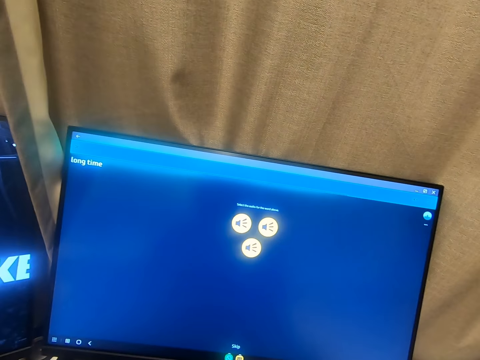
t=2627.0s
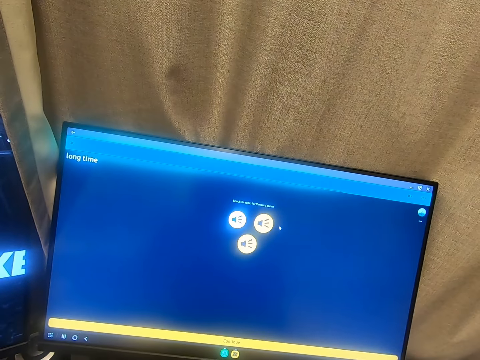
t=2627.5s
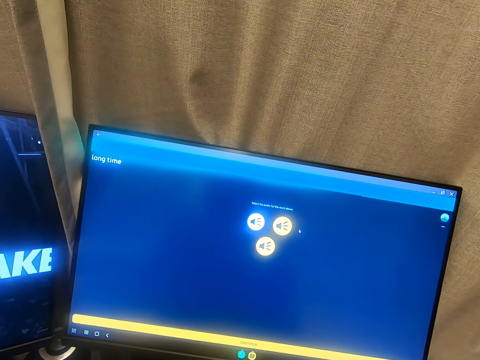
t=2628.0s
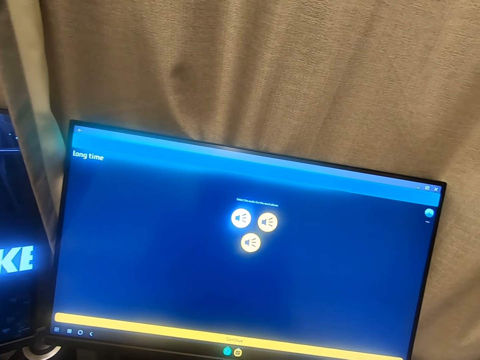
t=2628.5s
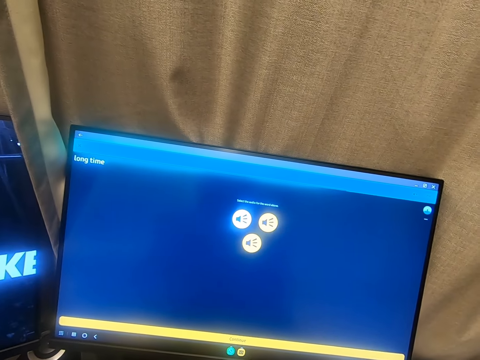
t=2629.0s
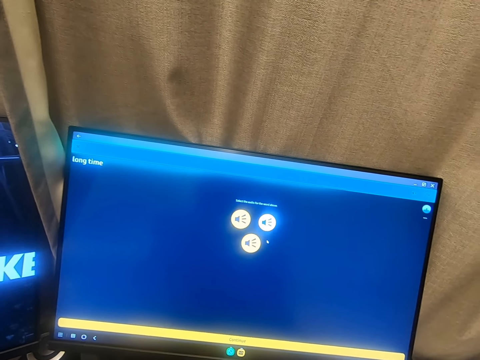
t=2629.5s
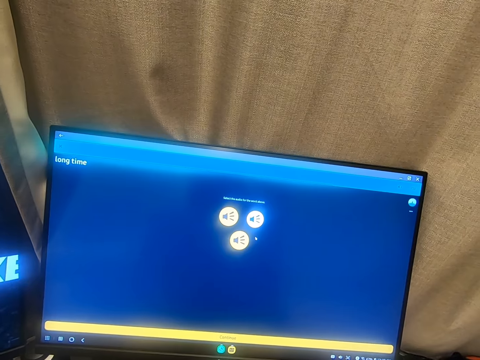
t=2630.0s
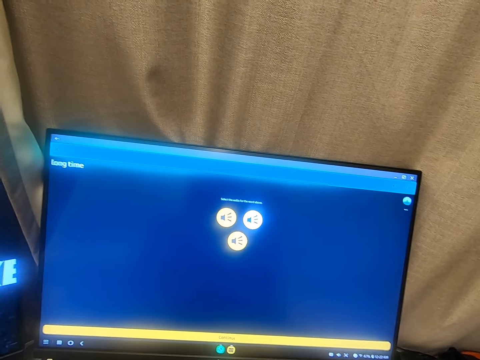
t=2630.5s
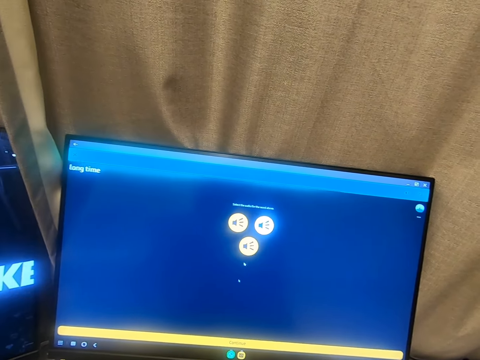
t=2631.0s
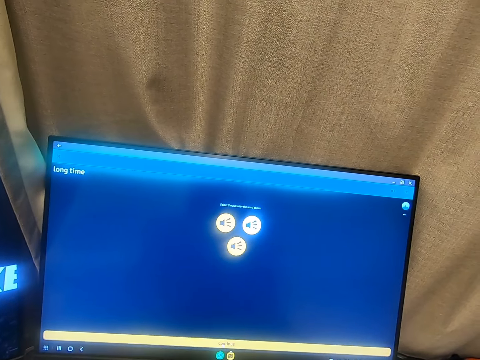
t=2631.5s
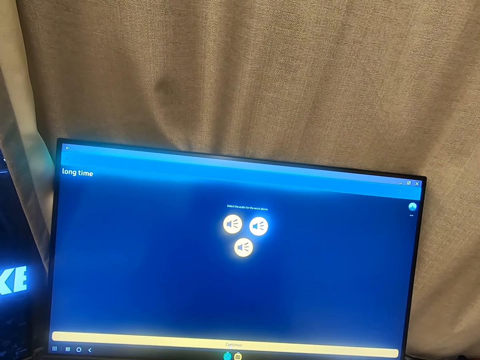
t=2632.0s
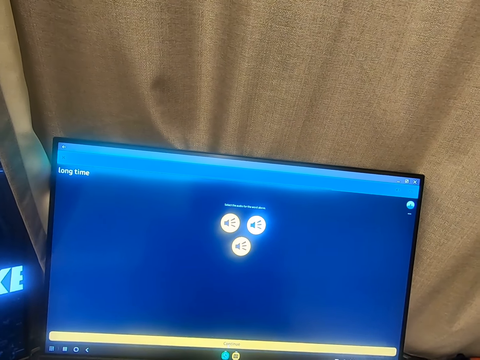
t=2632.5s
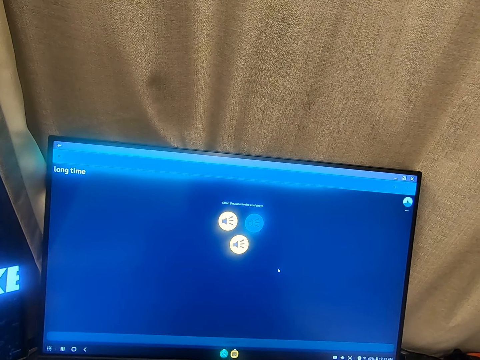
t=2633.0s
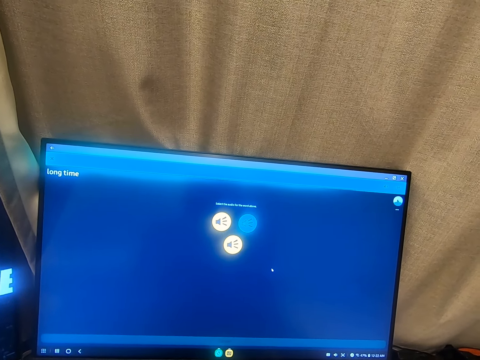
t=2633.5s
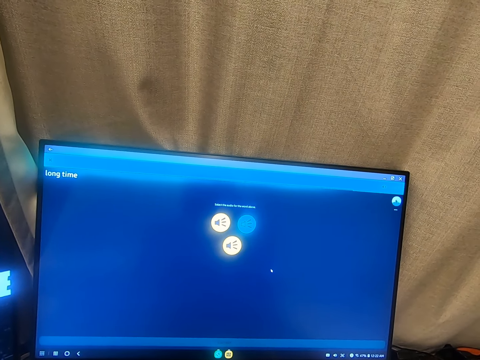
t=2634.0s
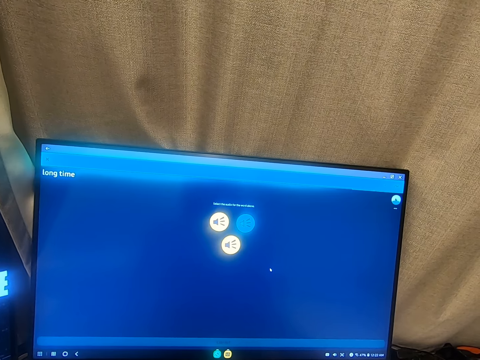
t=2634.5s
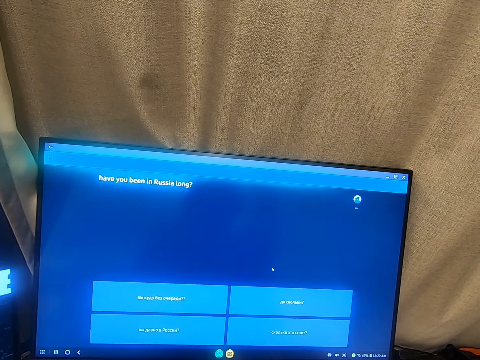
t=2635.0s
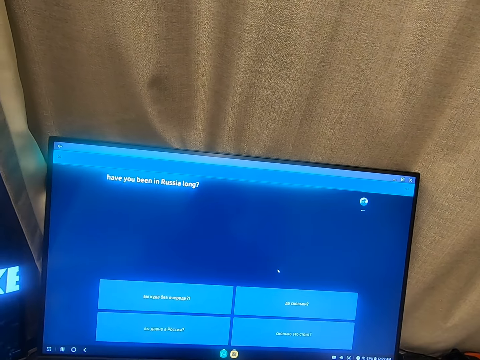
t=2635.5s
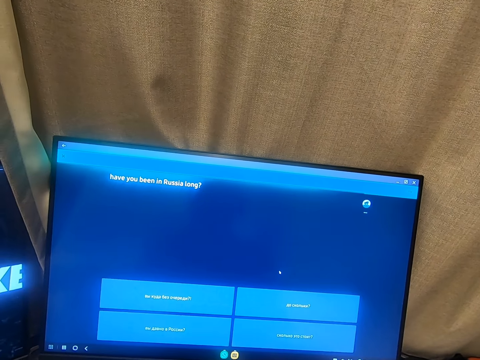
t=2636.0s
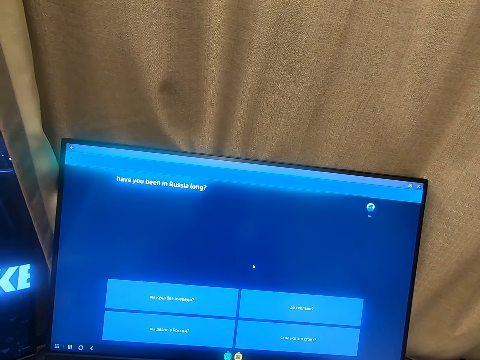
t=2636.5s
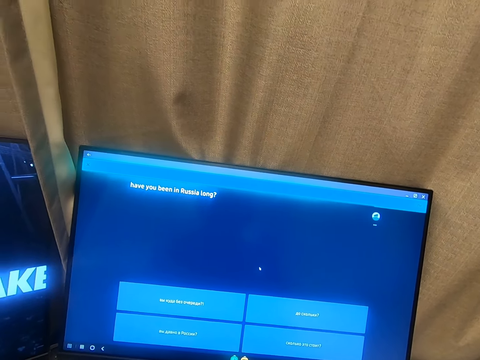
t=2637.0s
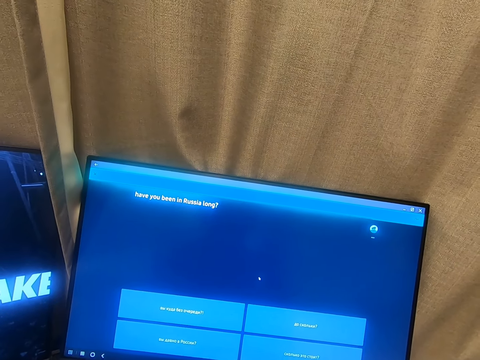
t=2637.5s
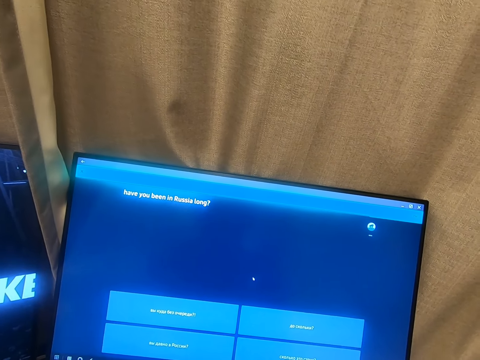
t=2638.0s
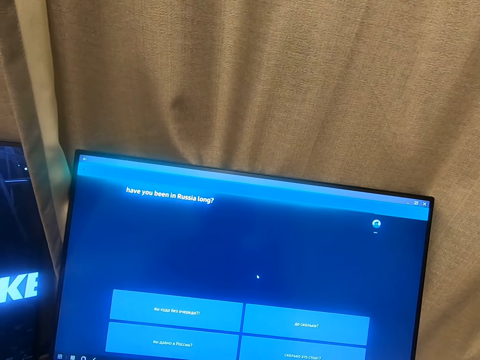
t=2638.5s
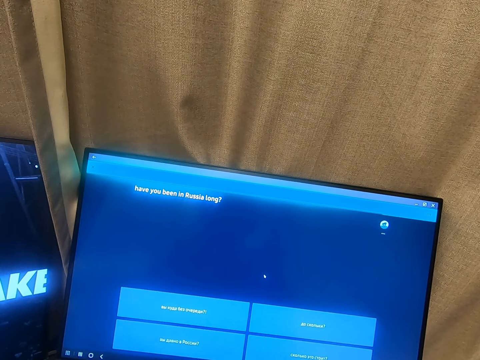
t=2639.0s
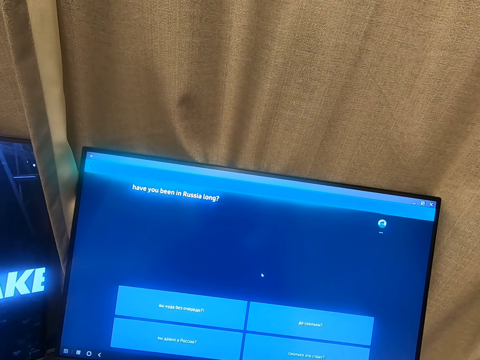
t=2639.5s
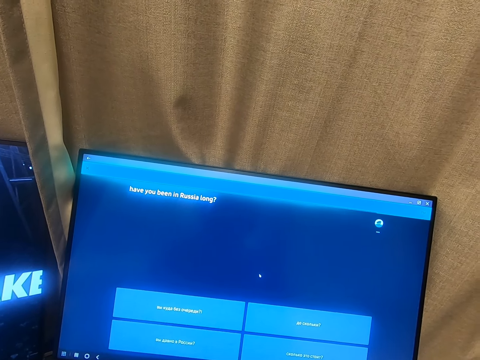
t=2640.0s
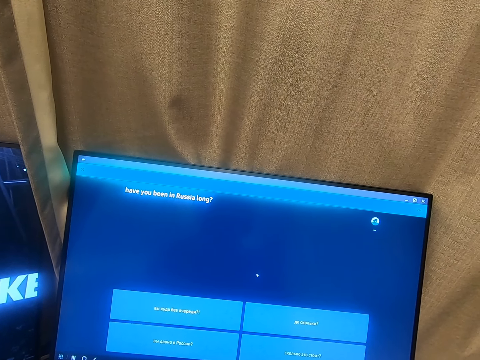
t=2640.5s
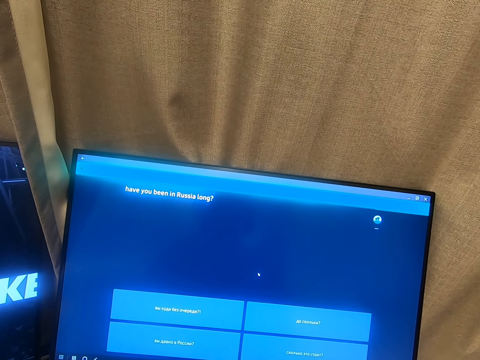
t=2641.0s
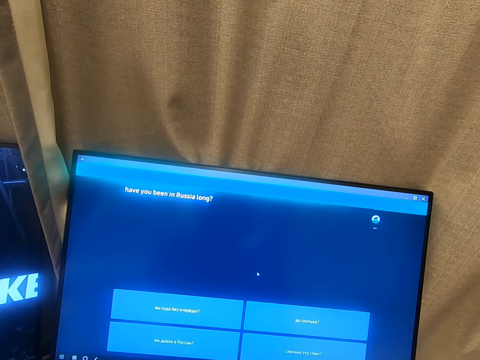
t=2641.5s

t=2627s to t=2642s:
The camera wearer clicks a mouse with his hand. He clicks the mouse repeatedly.

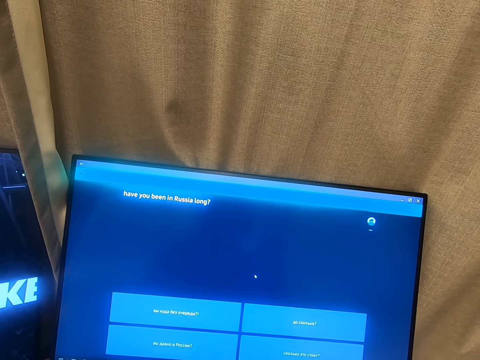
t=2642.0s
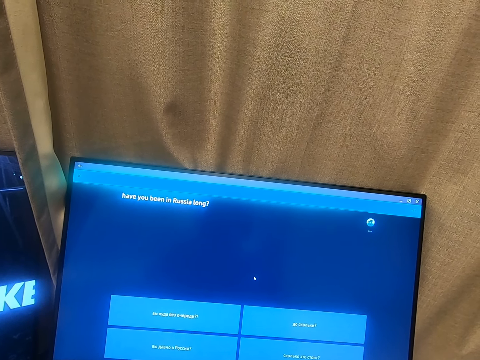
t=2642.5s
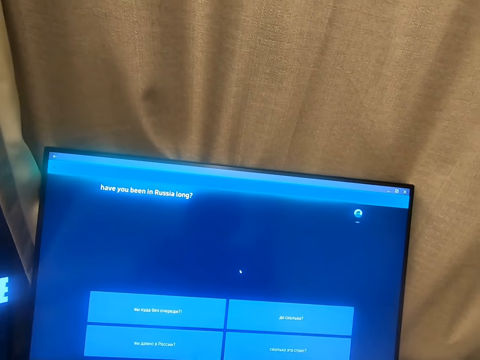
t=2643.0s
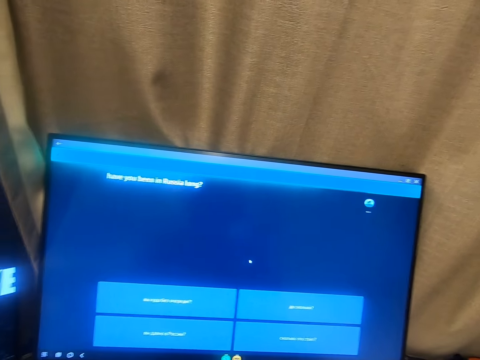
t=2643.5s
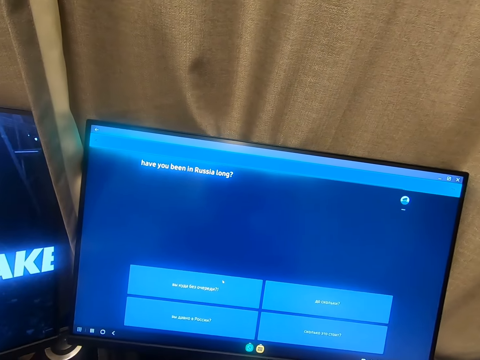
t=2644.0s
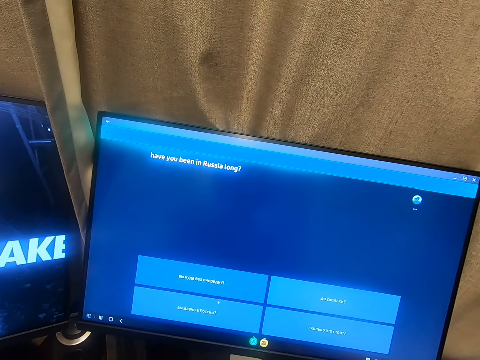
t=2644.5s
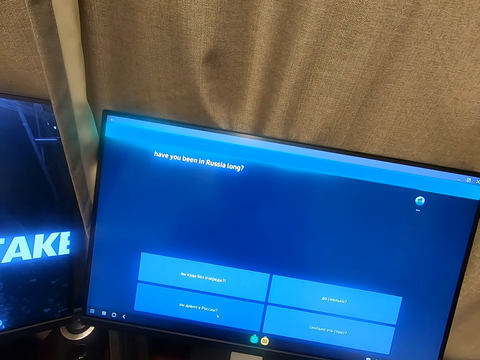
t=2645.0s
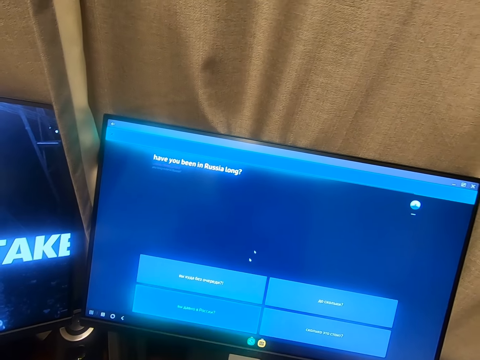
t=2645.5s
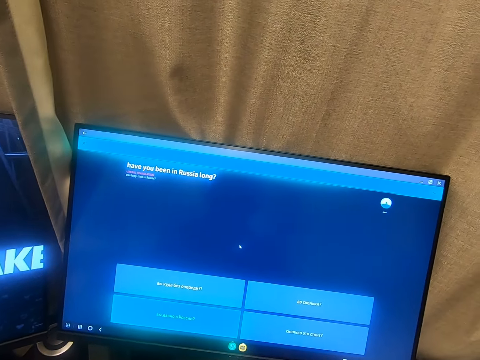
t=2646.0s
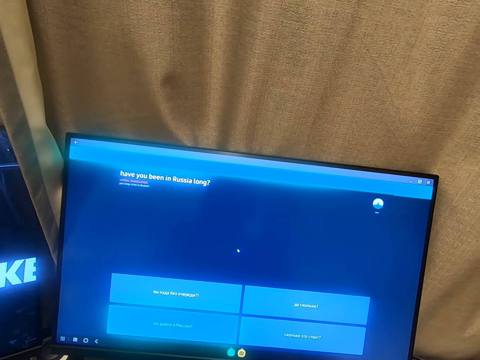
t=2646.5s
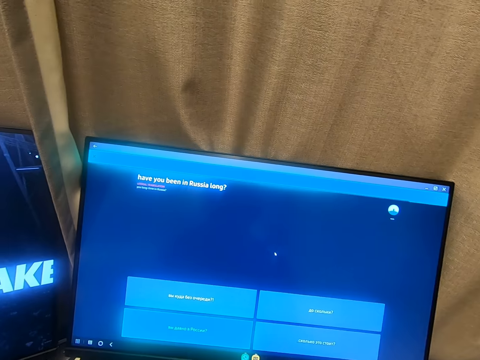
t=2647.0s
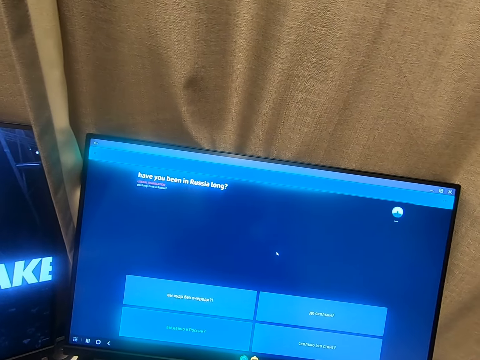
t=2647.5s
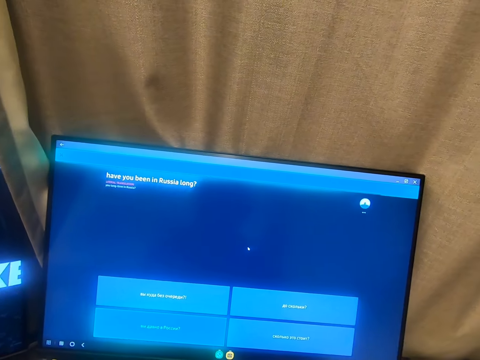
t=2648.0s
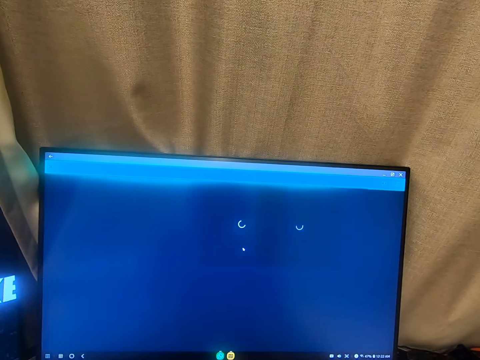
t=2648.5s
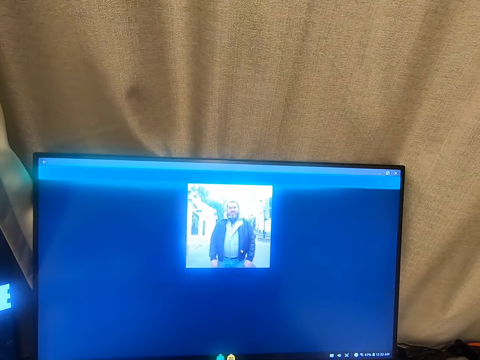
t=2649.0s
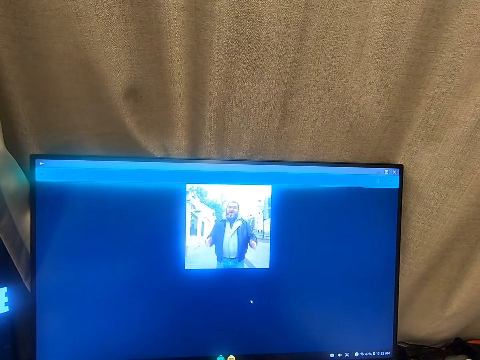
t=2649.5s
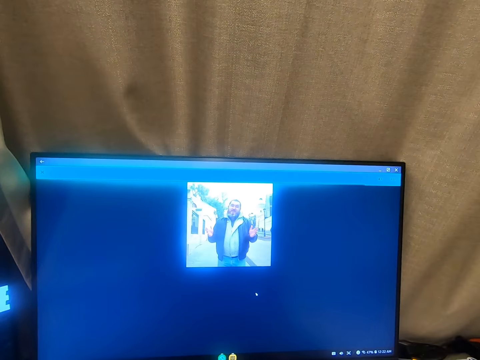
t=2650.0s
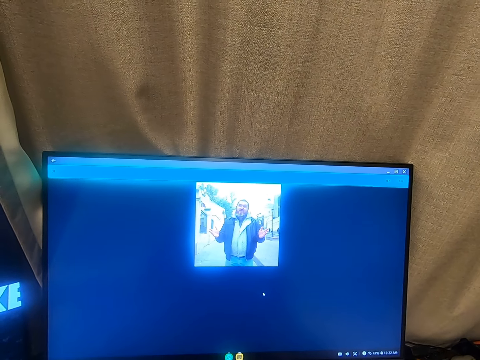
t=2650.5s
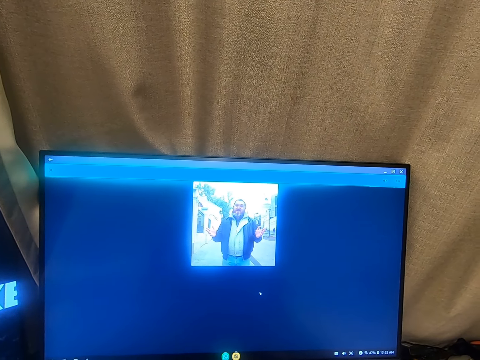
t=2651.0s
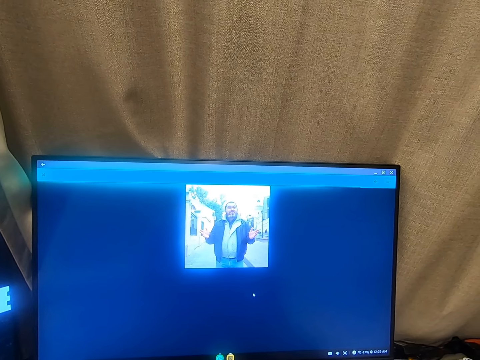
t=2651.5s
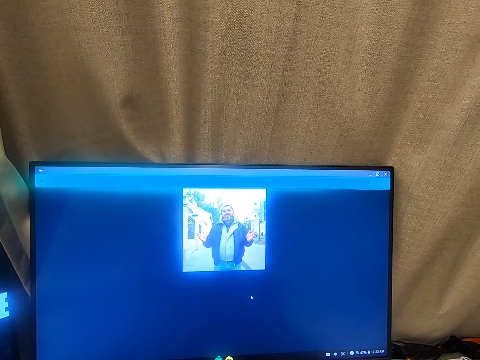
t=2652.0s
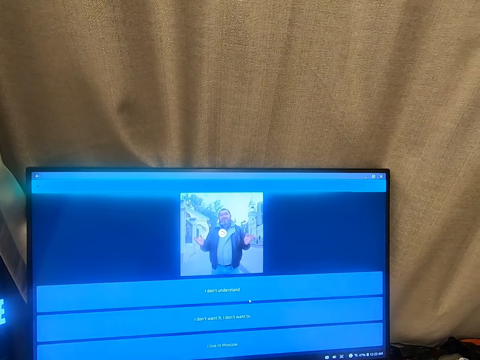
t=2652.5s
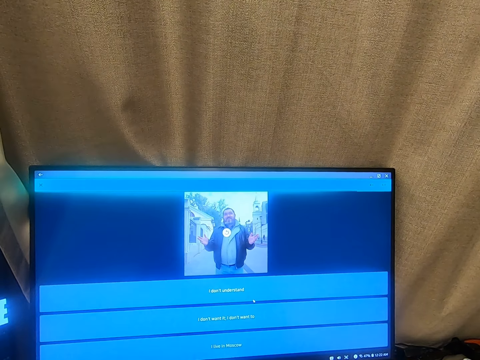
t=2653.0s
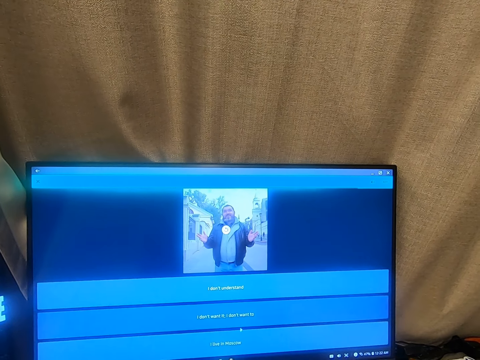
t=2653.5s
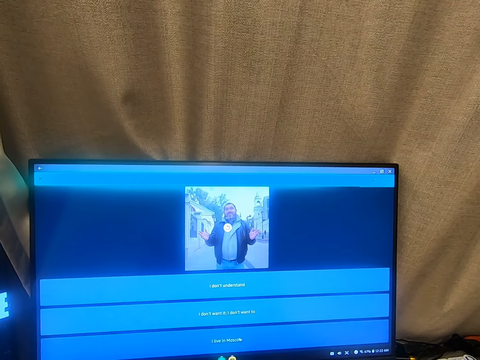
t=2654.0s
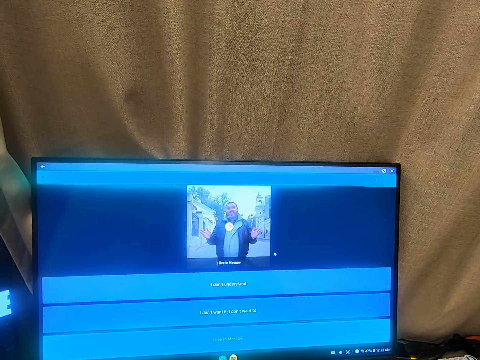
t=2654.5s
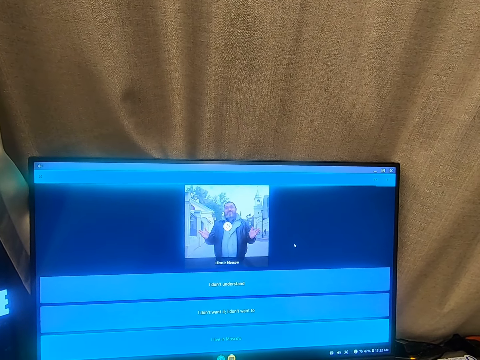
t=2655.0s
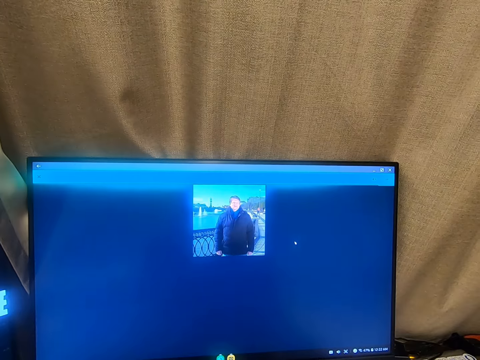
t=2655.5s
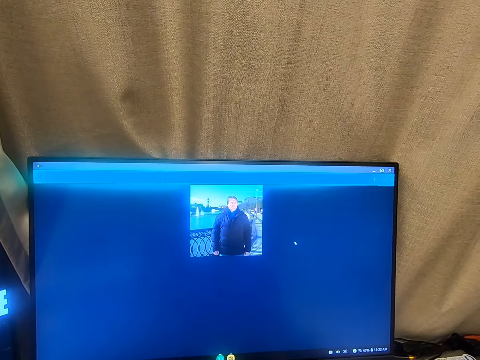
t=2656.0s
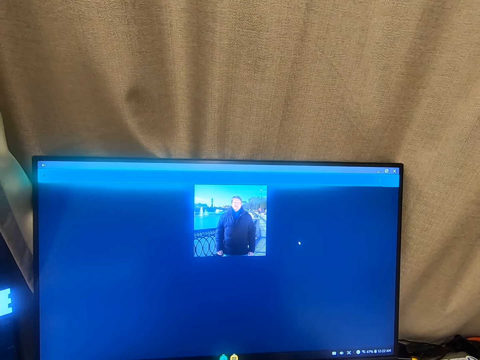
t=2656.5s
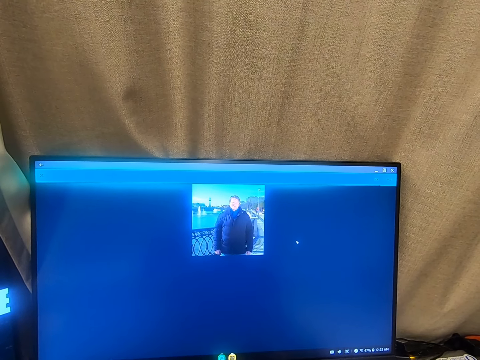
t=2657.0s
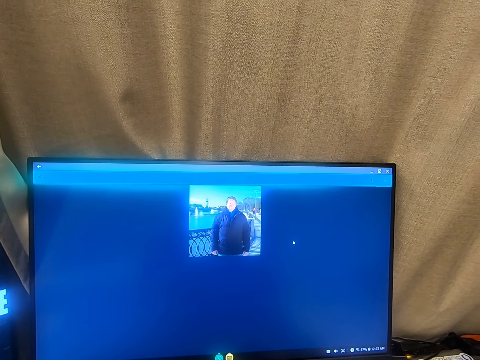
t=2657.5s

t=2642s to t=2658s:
The camera wearer clicks a mouse with his hand. He clicks the mouse again.
